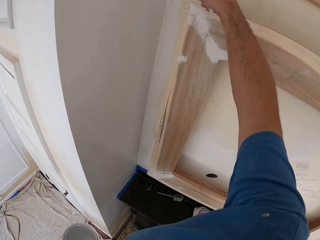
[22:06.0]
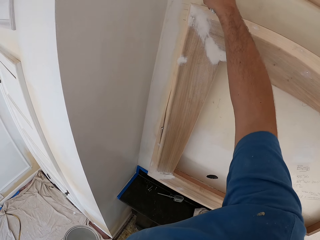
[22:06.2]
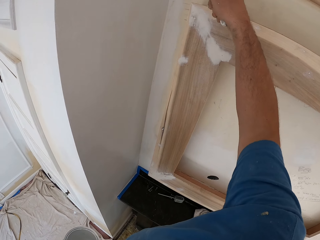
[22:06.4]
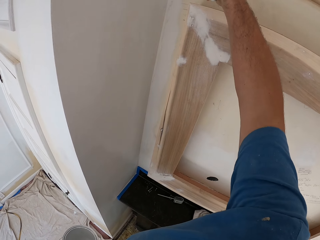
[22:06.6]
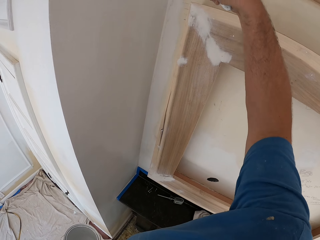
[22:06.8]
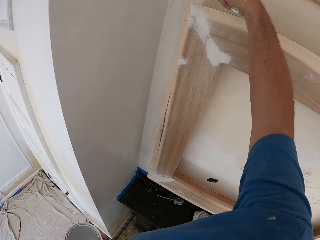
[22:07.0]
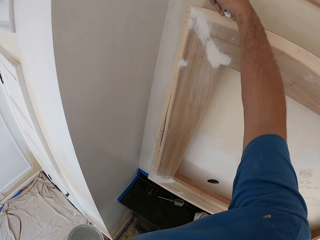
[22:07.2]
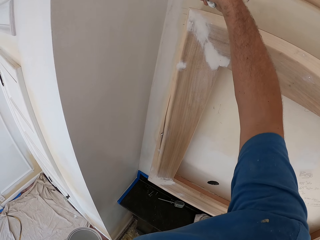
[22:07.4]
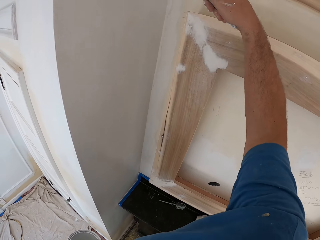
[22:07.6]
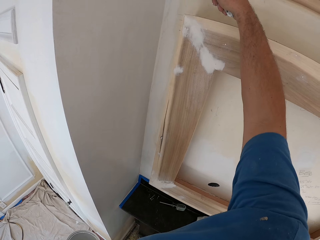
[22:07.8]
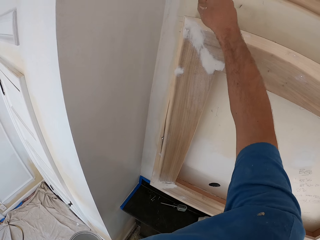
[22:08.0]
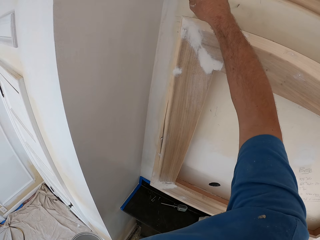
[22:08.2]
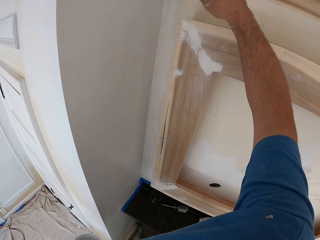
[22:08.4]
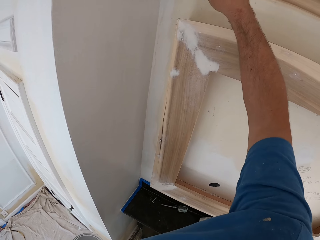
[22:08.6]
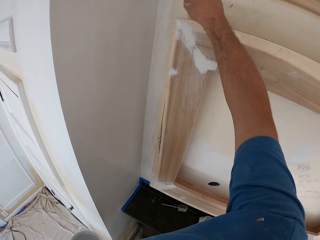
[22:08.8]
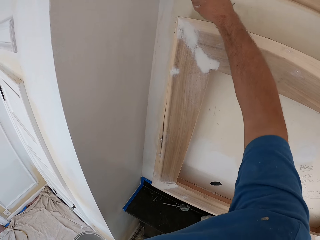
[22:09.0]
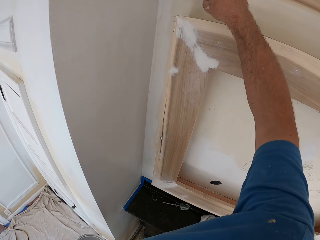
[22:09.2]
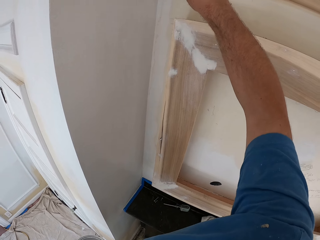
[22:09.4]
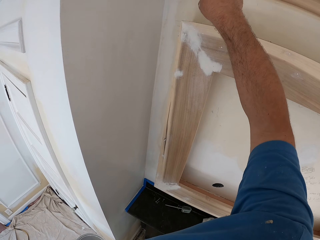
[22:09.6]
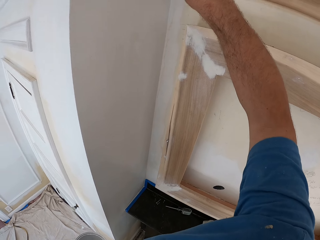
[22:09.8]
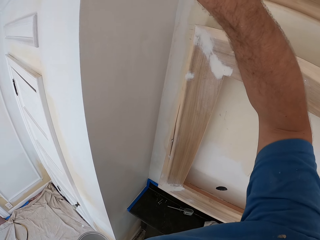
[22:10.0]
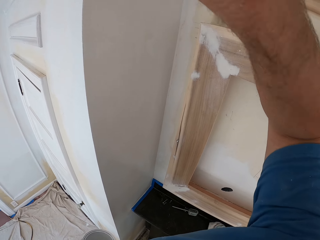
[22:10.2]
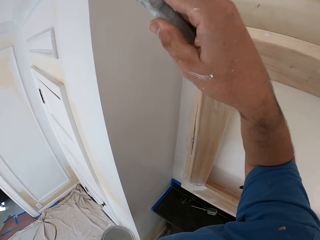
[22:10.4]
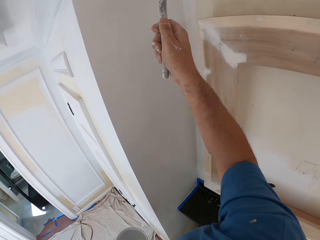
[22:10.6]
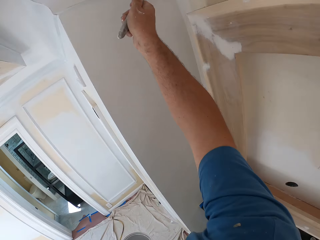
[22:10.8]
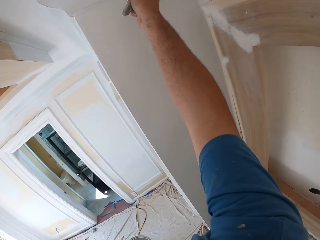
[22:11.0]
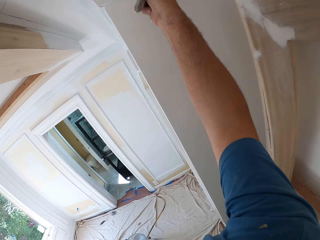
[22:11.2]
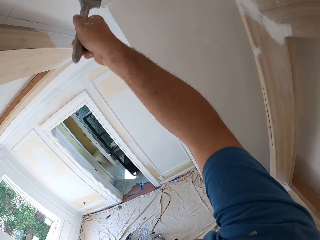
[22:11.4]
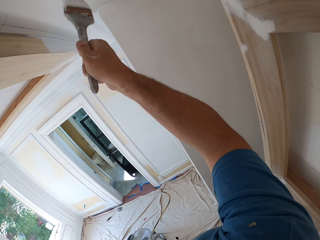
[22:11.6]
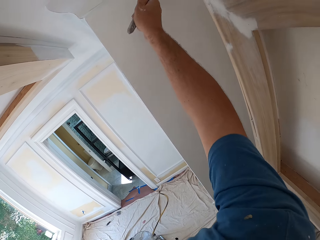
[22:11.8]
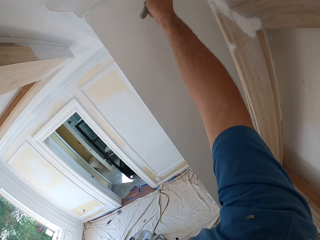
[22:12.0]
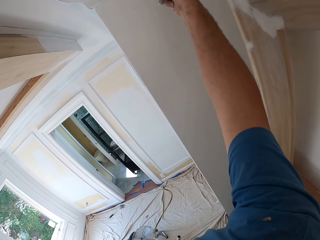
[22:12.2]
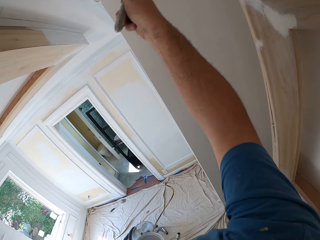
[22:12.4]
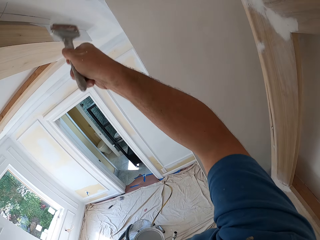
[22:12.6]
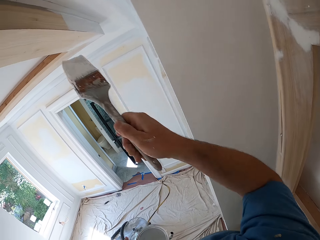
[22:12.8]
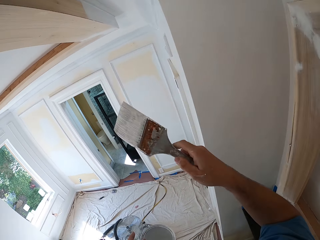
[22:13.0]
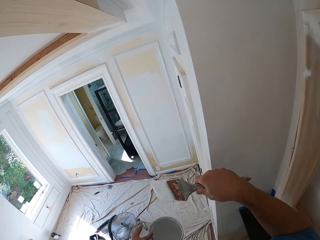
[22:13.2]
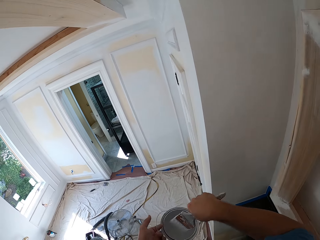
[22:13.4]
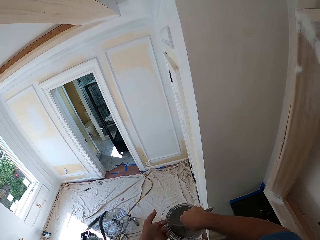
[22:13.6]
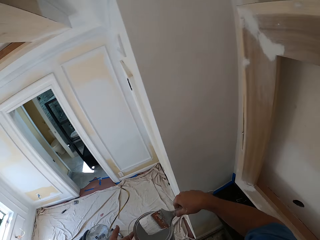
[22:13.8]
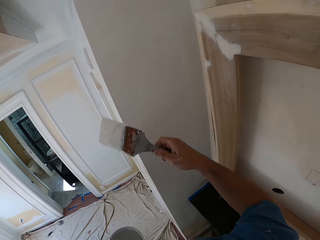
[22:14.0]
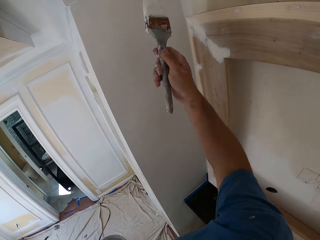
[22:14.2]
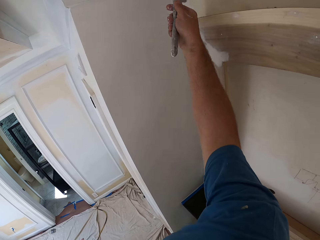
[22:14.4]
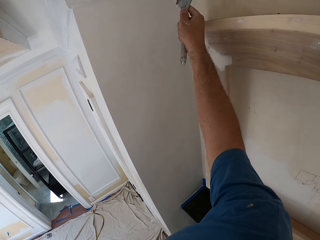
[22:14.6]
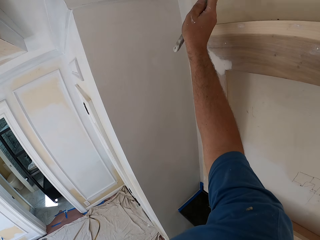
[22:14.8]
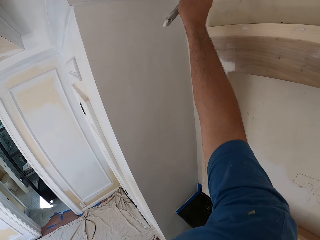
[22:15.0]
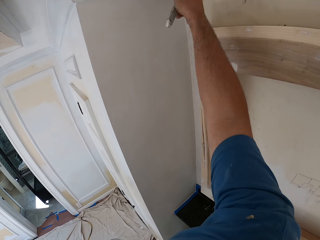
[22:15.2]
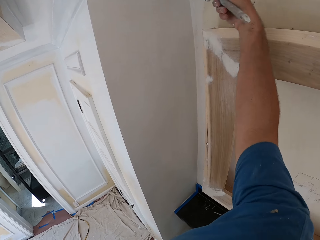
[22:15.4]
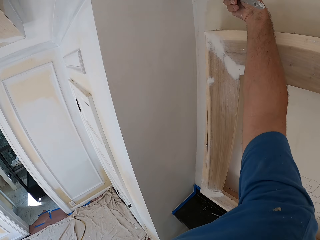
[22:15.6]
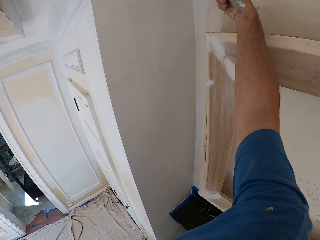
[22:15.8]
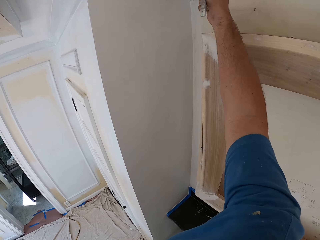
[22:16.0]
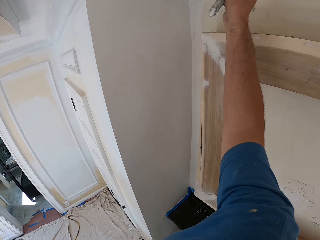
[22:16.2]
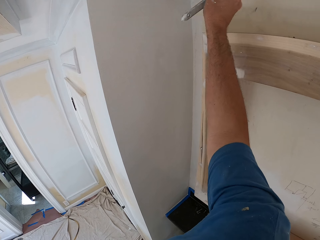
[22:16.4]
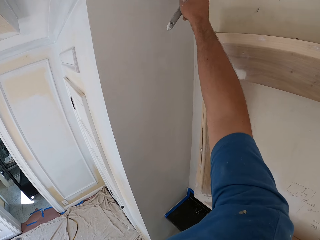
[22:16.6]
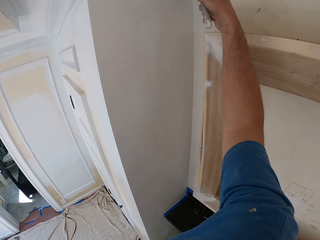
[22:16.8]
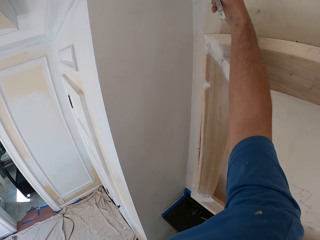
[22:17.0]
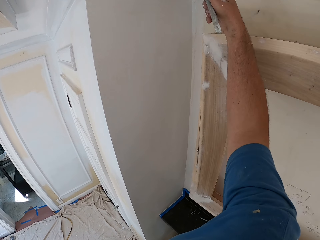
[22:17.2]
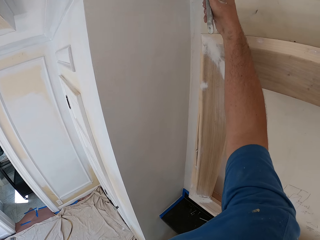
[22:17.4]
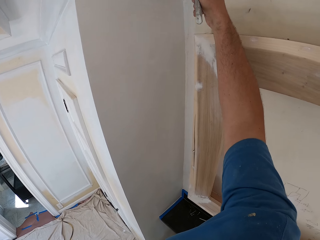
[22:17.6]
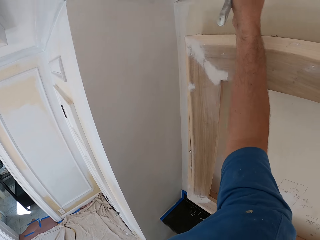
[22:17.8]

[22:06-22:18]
The camera wearer dips the paint brush into the paint can. He paints the room wall with the paint brush in his right hand.

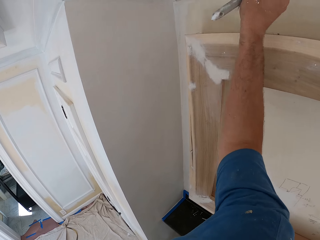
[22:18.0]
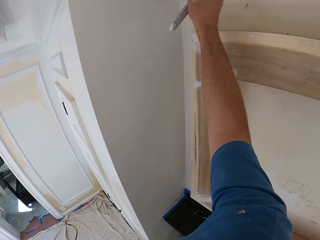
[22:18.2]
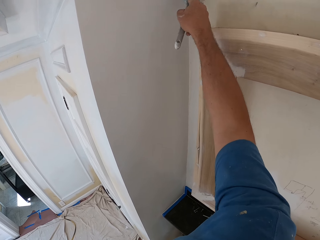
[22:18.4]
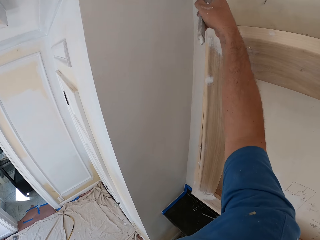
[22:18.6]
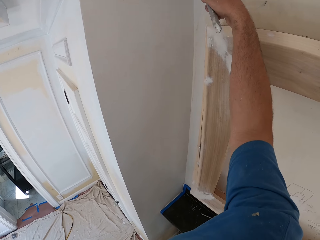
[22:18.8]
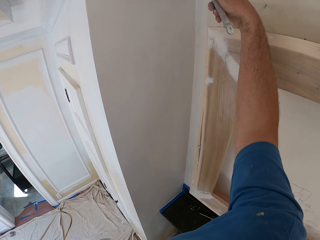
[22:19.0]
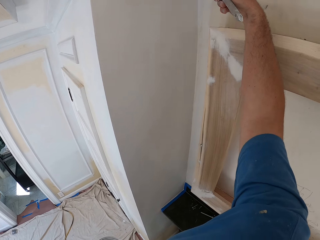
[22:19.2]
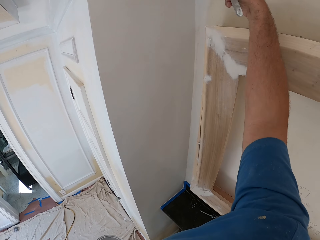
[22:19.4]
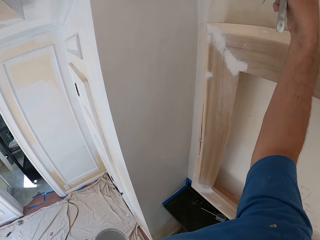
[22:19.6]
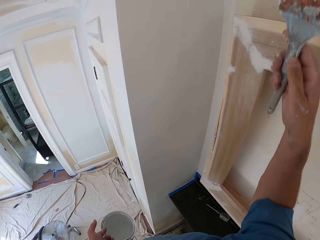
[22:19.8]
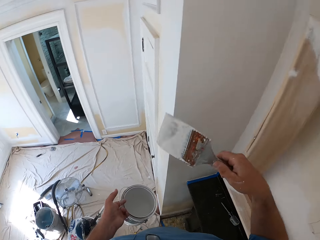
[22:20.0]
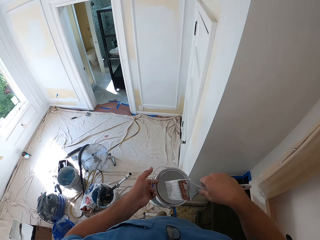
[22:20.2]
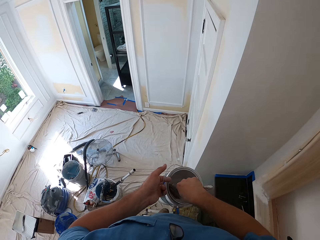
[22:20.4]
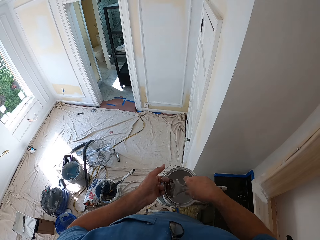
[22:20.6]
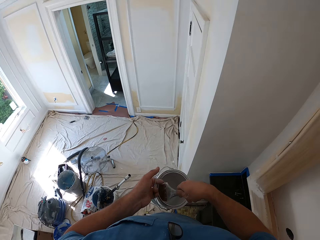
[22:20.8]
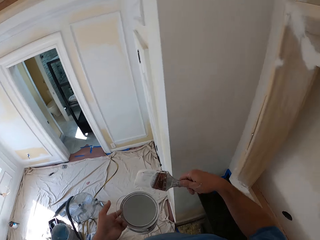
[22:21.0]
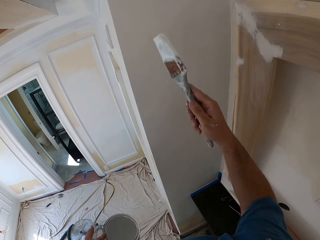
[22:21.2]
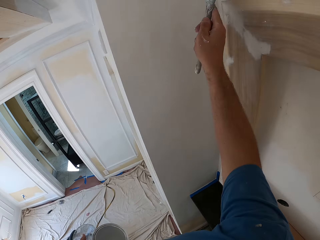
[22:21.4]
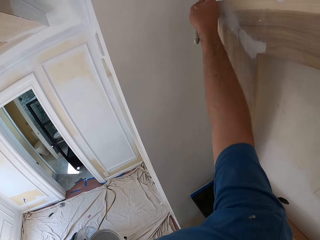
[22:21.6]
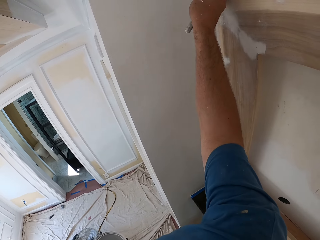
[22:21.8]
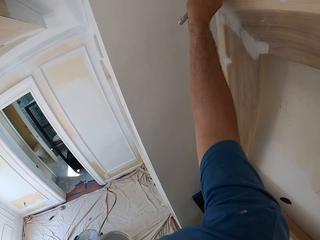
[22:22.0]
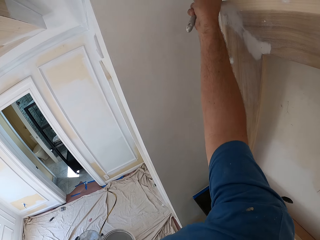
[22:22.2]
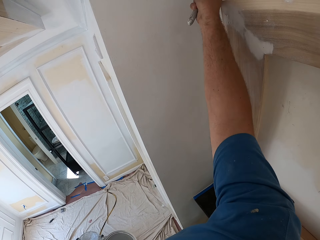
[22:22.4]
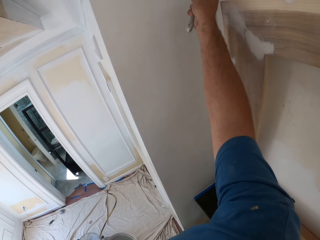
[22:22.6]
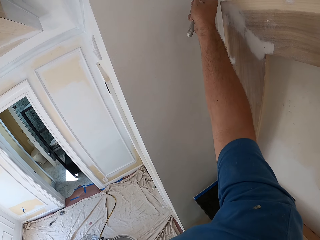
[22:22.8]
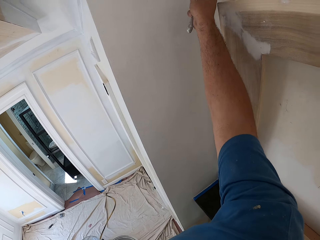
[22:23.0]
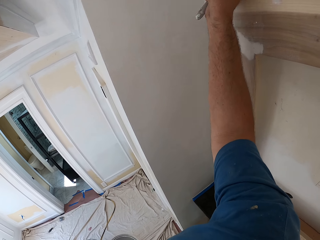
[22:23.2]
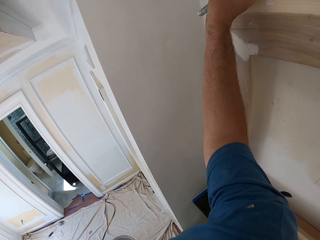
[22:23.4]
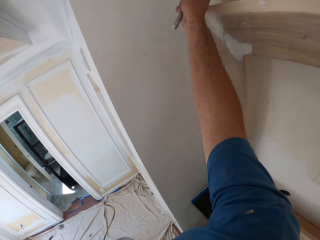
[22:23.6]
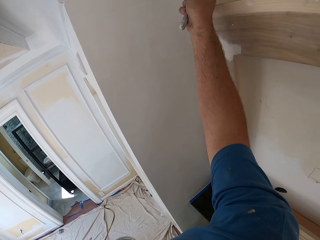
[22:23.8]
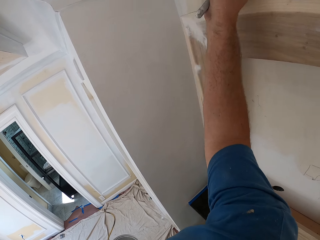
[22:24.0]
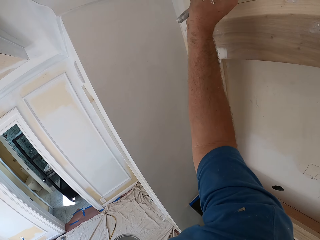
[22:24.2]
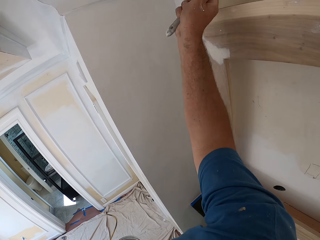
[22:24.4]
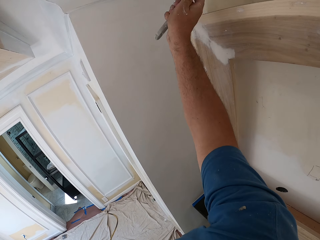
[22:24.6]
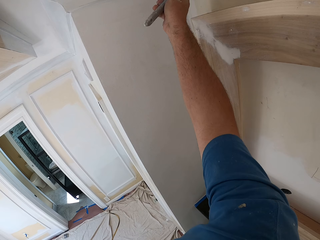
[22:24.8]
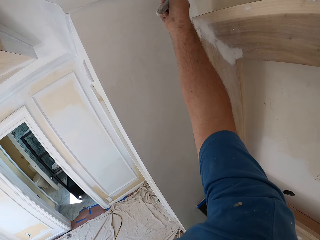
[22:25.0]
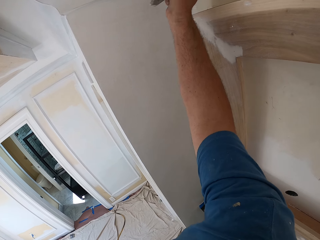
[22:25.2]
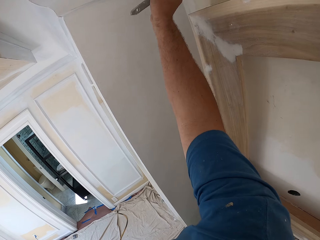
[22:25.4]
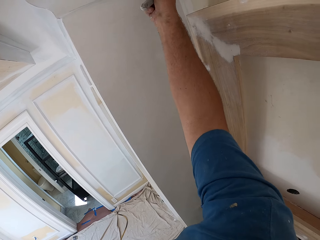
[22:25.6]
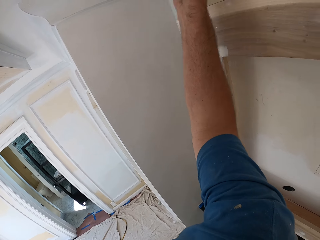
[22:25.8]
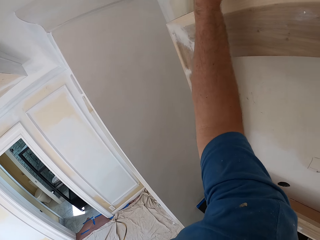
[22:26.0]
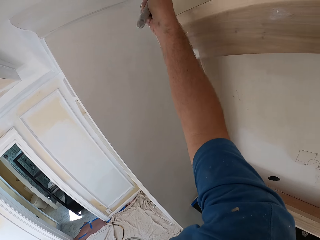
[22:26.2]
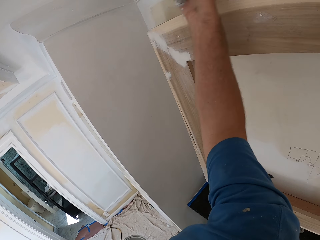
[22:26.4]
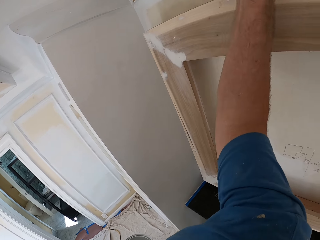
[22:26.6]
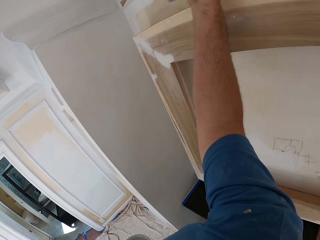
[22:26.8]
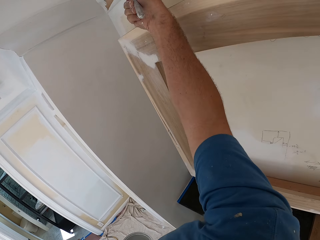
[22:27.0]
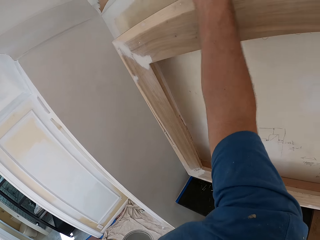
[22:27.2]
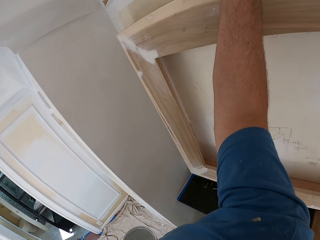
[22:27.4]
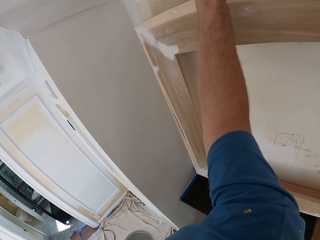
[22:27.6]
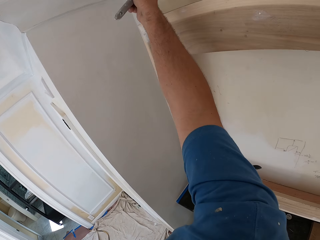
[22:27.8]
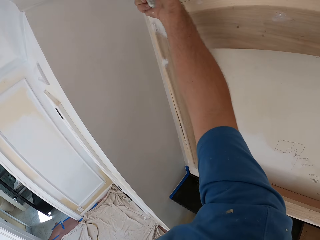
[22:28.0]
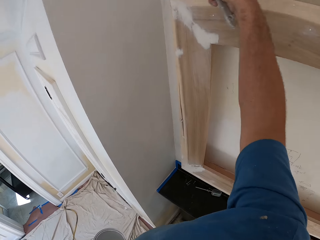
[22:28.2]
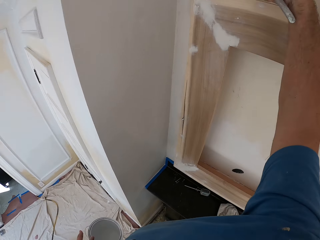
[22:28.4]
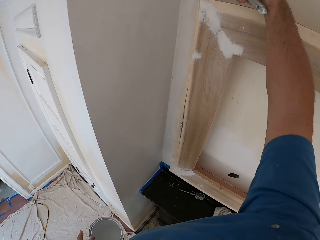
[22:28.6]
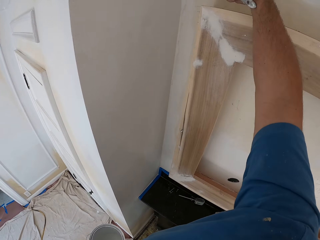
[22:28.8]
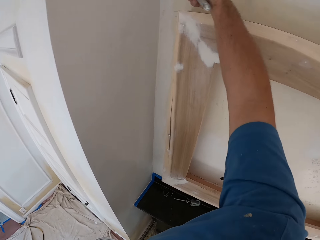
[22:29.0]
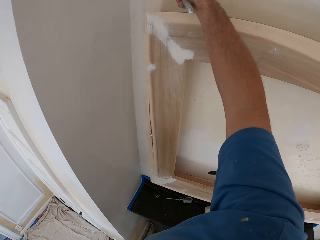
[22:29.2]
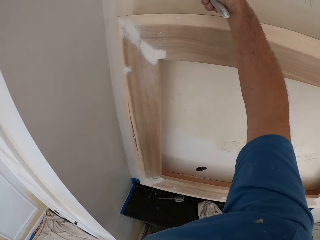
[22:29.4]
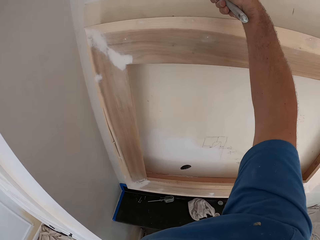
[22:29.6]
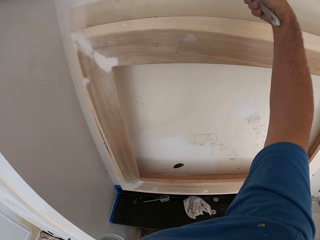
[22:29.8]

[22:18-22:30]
The camera wearer dips the paint brush into the paint can. He paints the room wall with the paint brush in his right hand.
